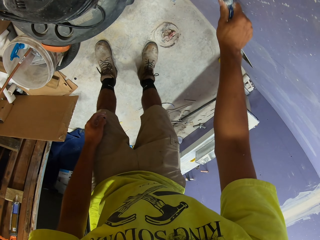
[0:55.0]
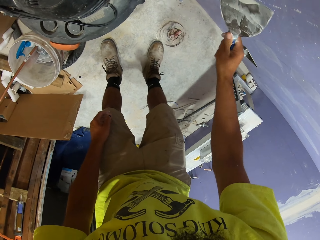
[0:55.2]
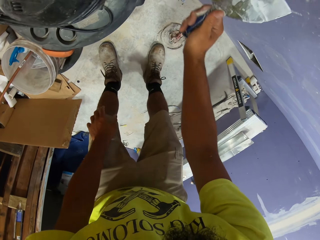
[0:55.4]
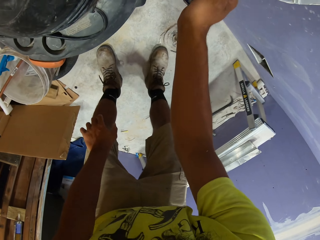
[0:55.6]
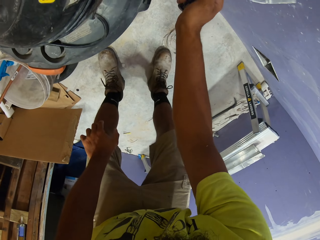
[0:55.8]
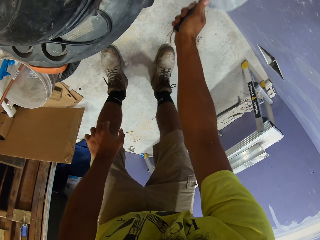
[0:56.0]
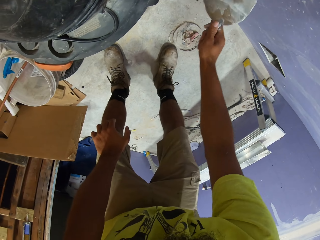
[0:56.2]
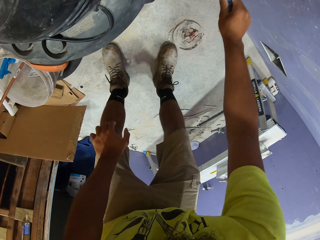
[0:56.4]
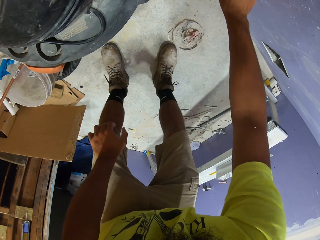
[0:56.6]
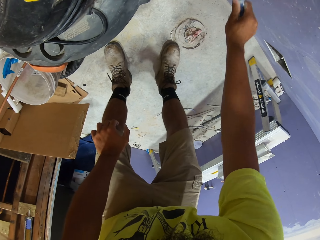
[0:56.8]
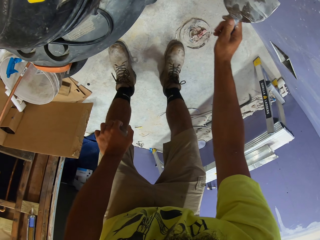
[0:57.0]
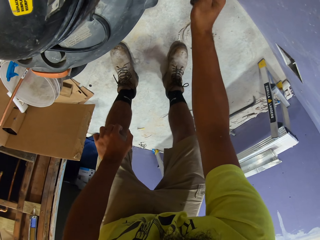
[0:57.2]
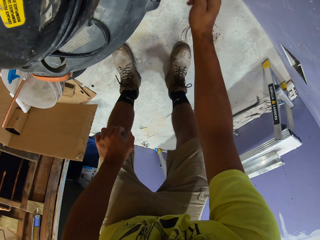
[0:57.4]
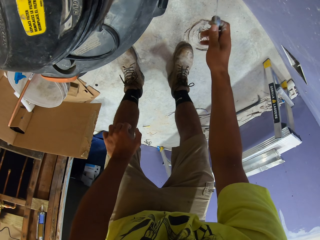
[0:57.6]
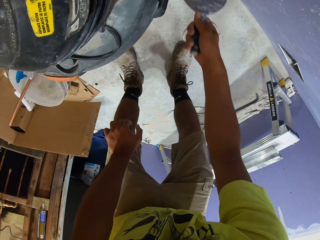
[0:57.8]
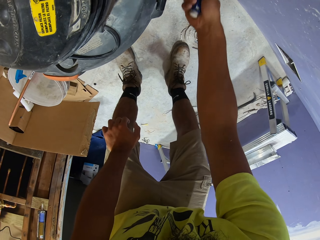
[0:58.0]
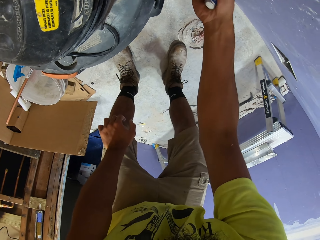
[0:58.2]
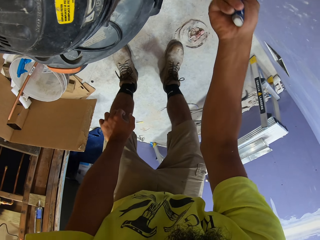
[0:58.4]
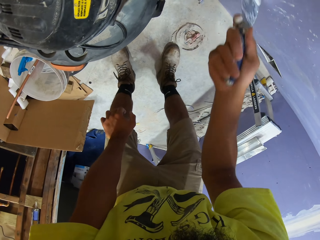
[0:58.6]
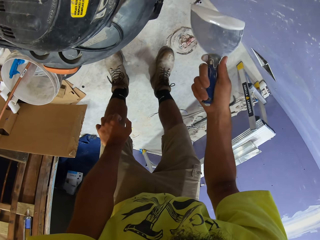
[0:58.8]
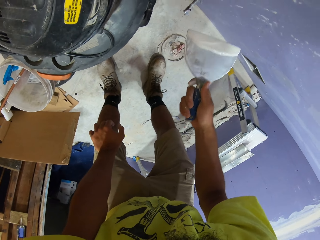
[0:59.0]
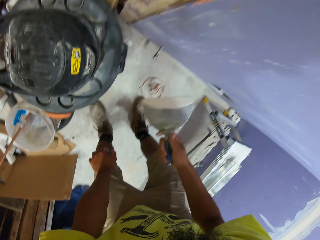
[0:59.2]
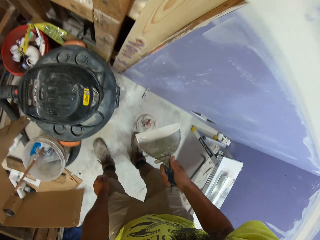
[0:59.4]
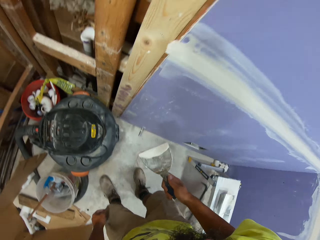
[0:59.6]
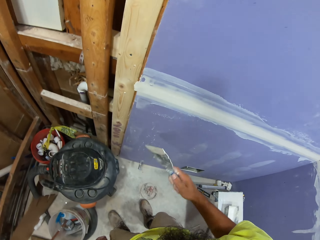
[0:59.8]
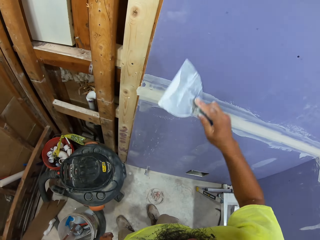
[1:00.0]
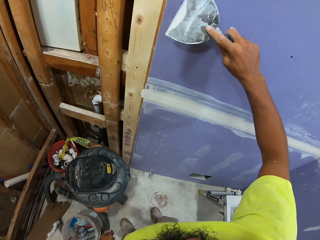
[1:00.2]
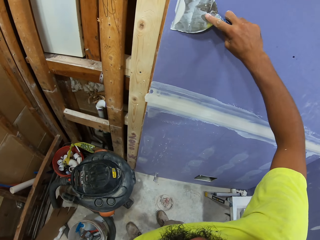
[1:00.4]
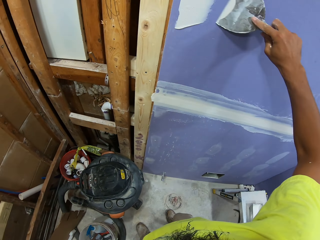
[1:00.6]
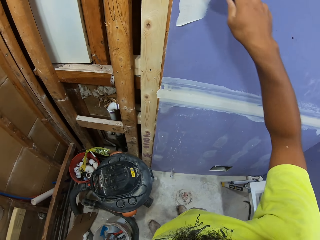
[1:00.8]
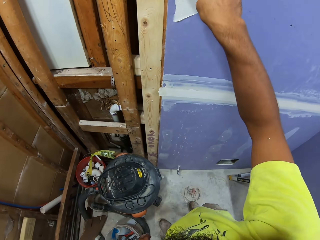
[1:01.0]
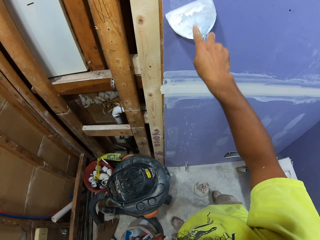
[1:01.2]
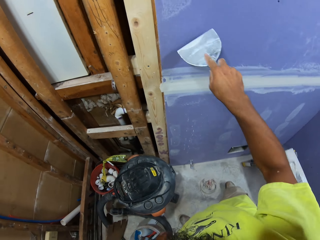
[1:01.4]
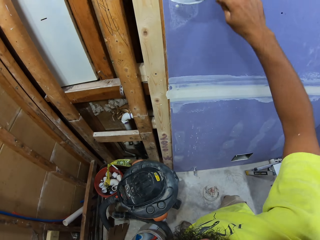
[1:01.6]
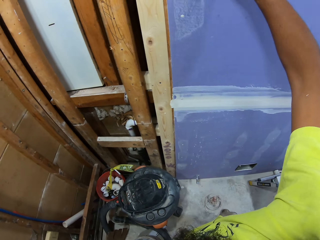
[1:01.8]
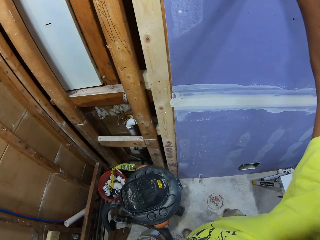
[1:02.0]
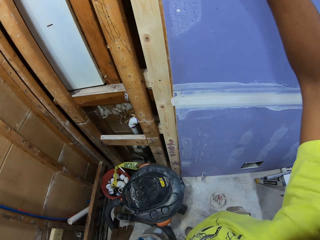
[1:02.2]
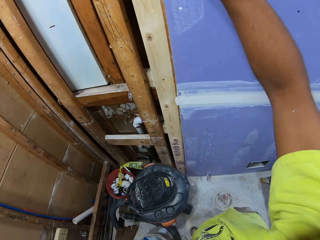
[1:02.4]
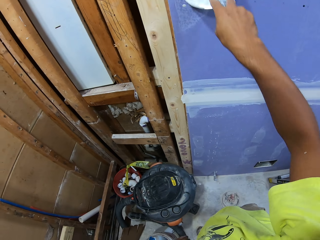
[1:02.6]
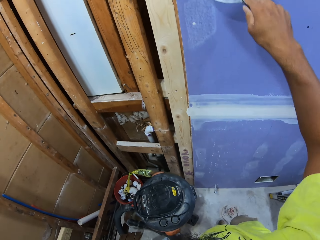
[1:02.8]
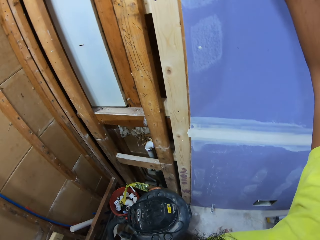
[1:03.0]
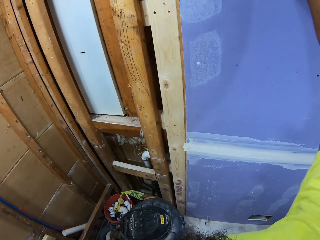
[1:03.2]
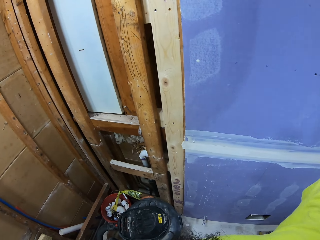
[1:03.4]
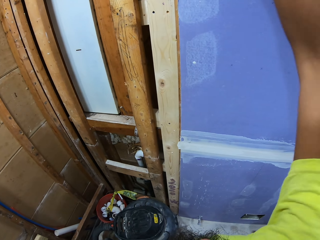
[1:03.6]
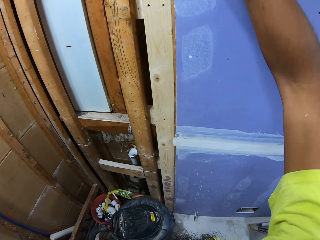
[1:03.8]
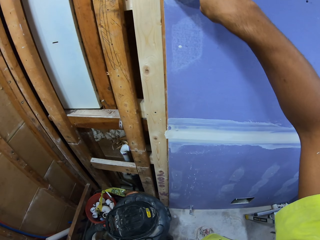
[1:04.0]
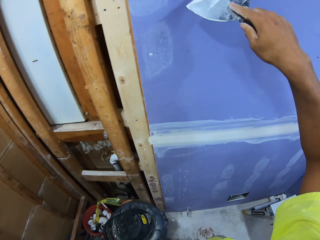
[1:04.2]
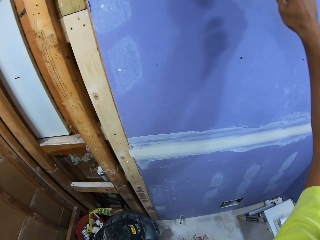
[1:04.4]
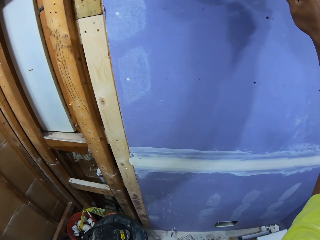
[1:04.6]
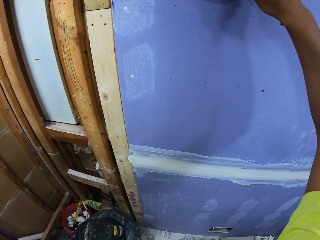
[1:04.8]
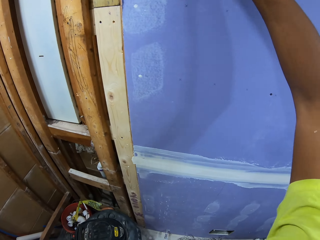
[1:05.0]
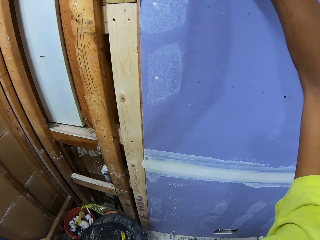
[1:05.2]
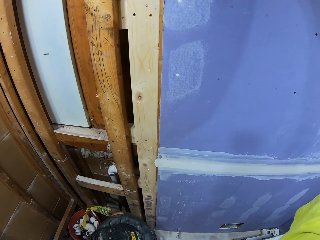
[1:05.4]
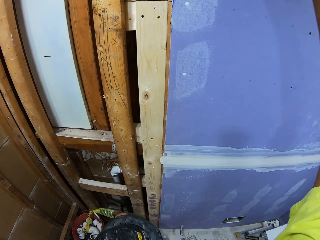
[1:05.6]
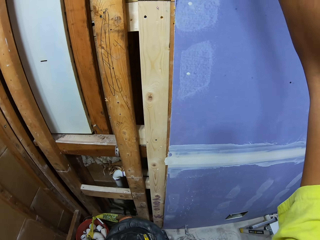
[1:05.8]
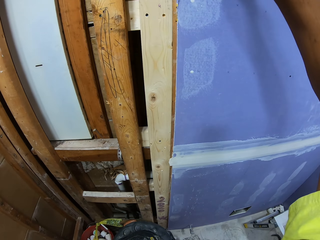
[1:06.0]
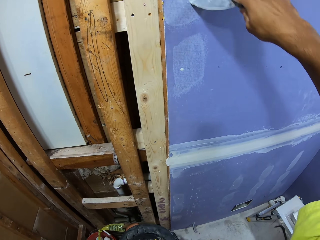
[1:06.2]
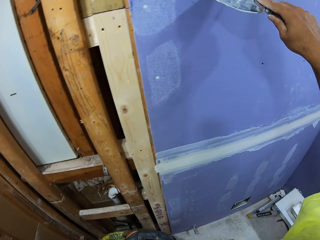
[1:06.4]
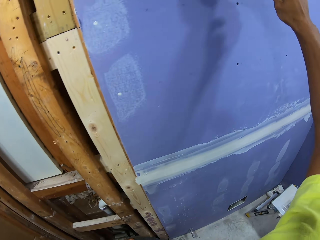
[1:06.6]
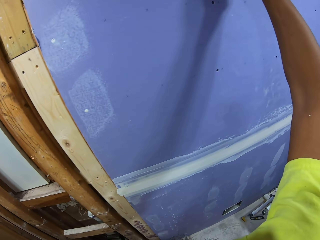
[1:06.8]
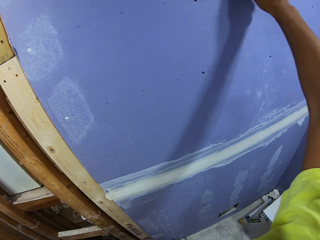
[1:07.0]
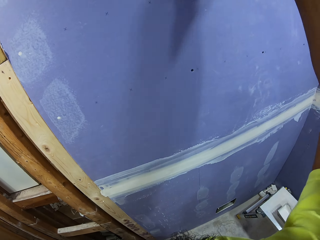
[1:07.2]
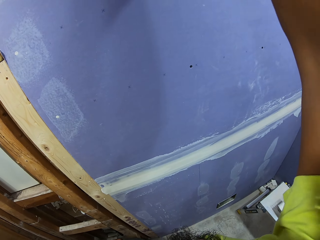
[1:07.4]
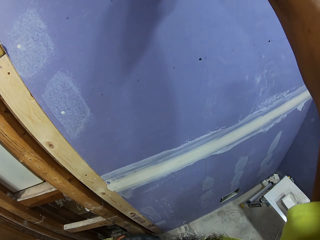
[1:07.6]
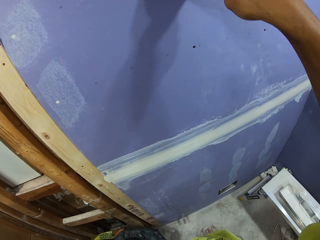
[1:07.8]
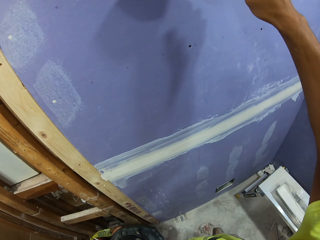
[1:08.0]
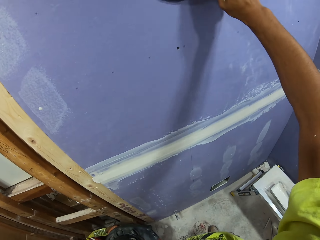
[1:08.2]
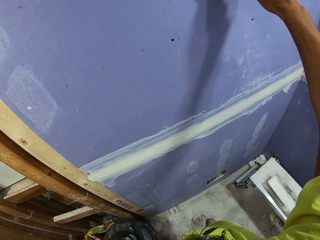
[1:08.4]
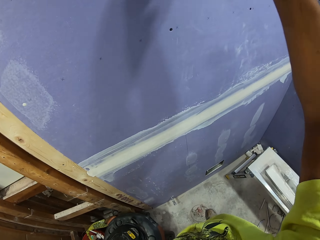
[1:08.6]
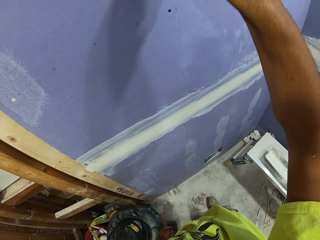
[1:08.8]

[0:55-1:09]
The camera wearer applies filler on the wall. They apply the filler on the wall again.

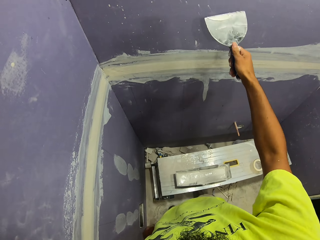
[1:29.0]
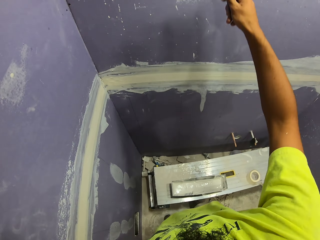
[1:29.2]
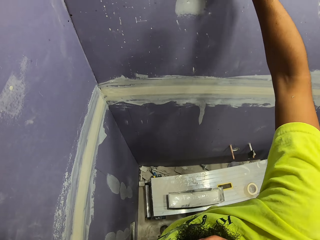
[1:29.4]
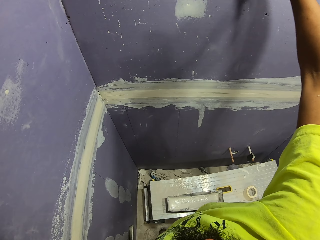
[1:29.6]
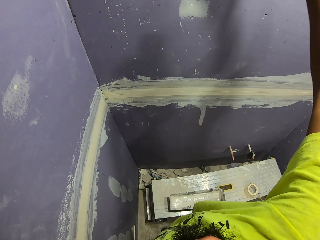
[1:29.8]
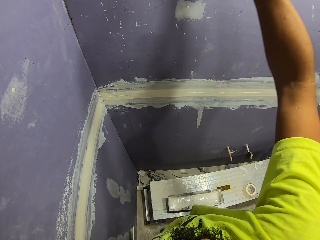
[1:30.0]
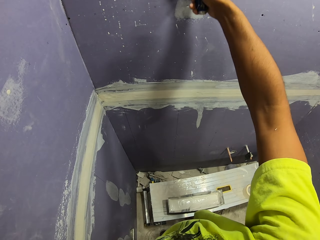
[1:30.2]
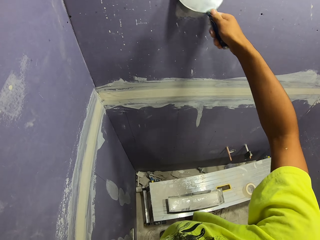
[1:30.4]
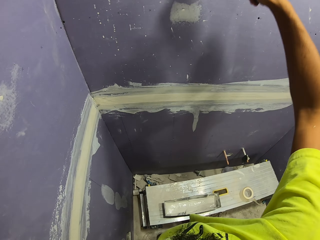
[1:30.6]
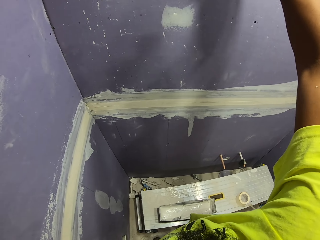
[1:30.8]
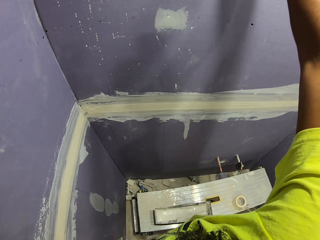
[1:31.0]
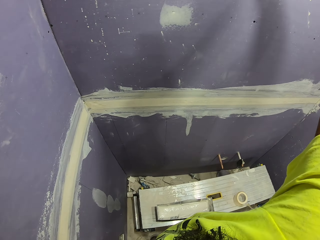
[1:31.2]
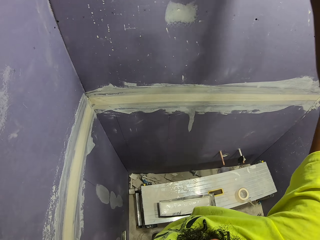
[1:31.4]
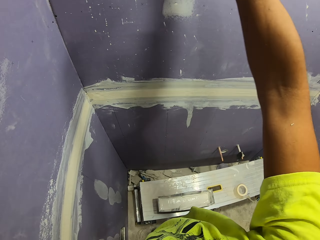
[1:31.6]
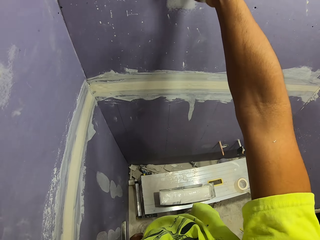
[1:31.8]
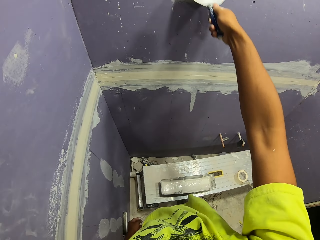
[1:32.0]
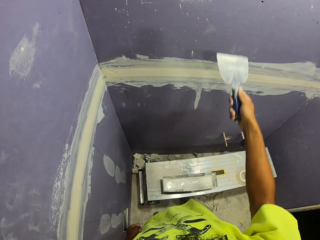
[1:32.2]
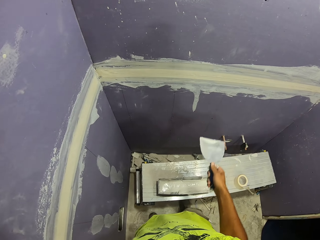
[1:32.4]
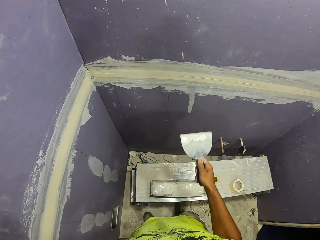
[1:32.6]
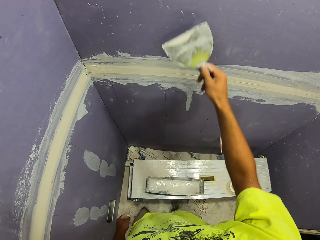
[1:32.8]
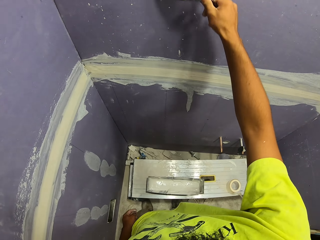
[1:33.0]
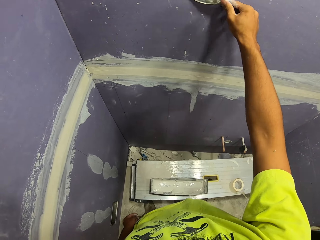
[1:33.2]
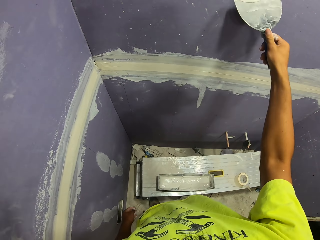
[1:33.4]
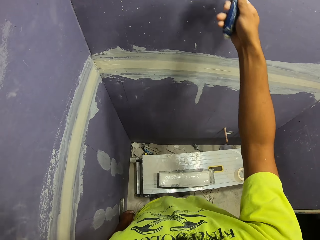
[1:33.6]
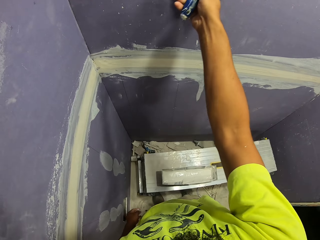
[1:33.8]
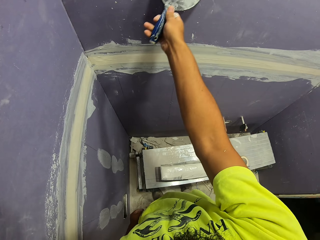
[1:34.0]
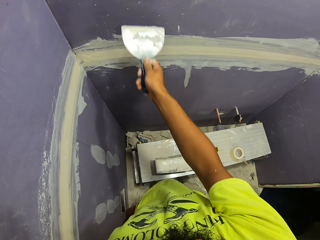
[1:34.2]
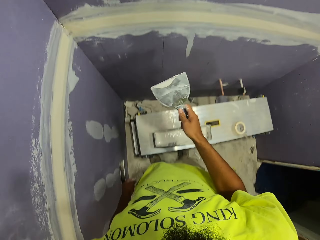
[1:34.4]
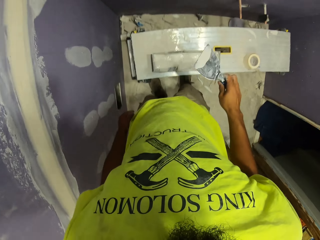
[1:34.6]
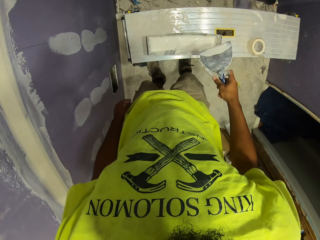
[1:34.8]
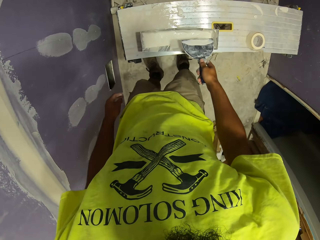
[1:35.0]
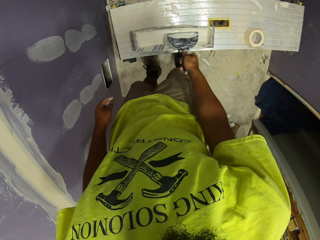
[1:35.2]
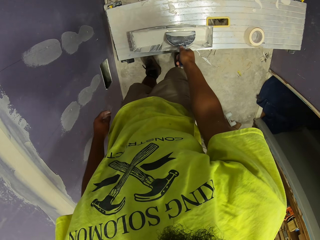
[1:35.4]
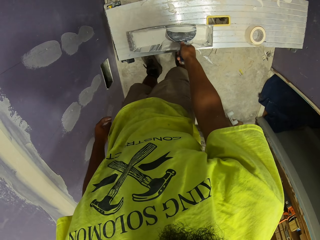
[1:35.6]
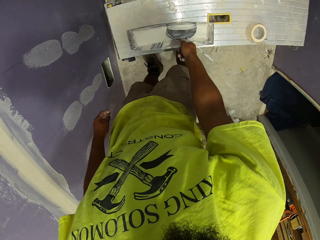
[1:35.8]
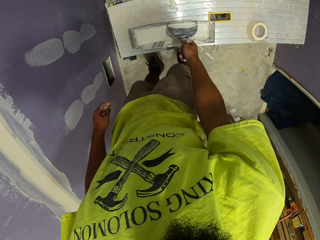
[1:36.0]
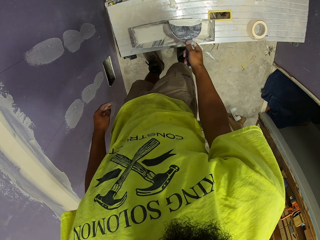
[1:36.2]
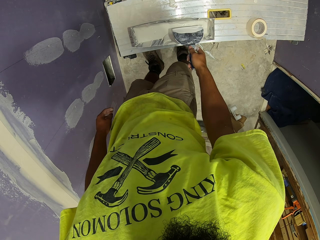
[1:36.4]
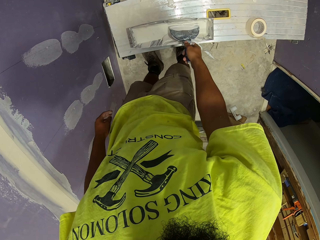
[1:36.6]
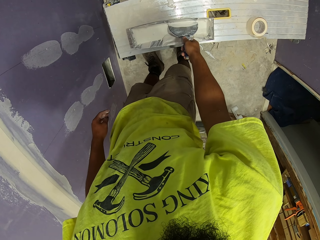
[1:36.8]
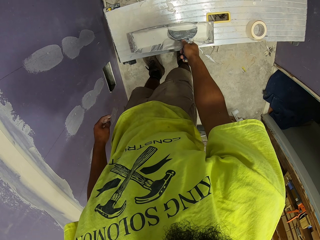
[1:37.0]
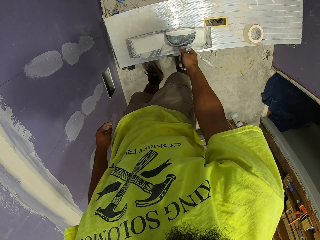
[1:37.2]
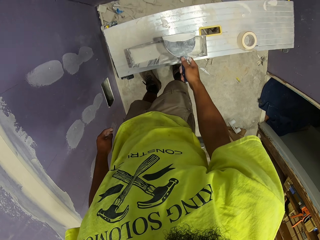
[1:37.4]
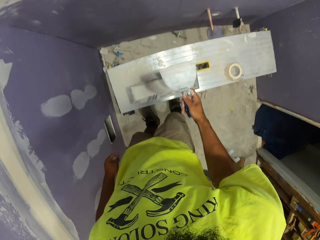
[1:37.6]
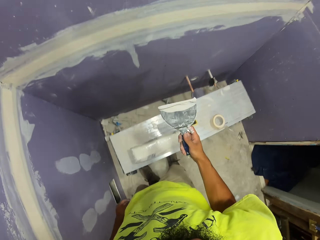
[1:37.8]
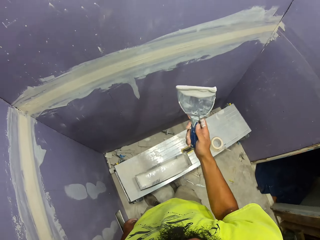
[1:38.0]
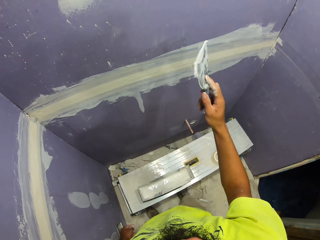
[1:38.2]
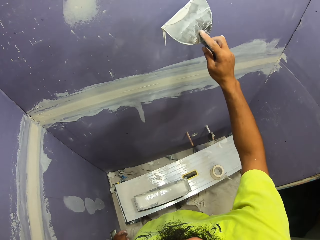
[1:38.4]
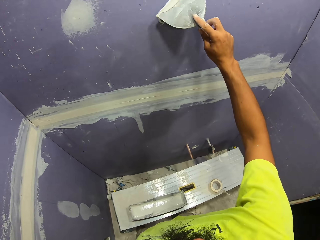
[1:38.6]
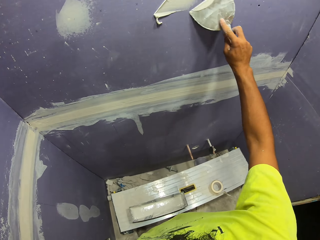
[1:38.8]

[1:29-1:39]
The camera wearer applies filler on the wall. They scoop paint with the paint scraper.
